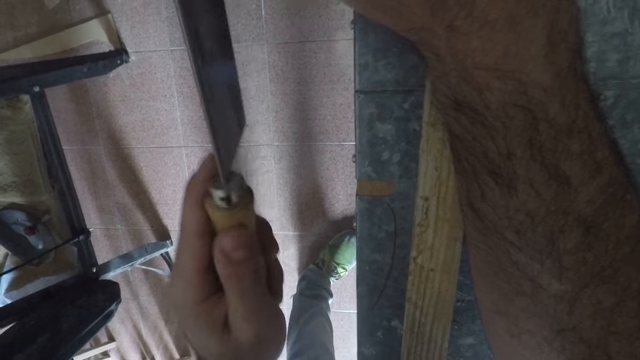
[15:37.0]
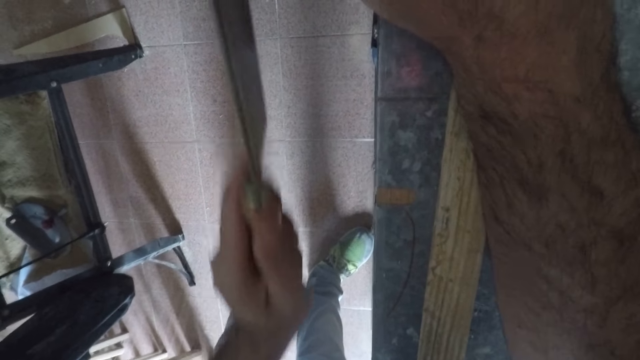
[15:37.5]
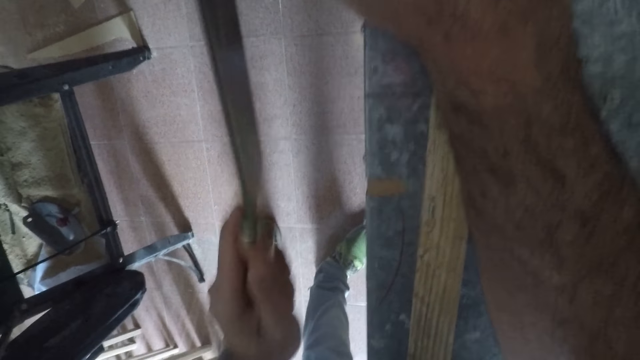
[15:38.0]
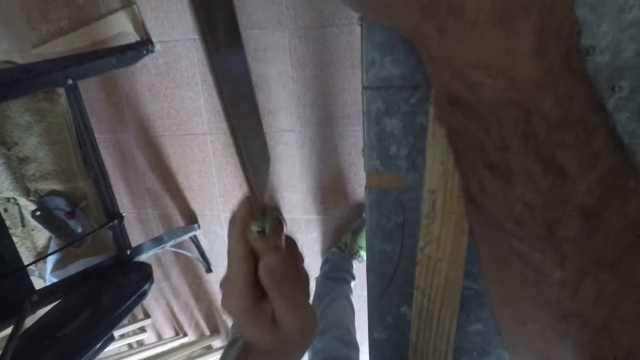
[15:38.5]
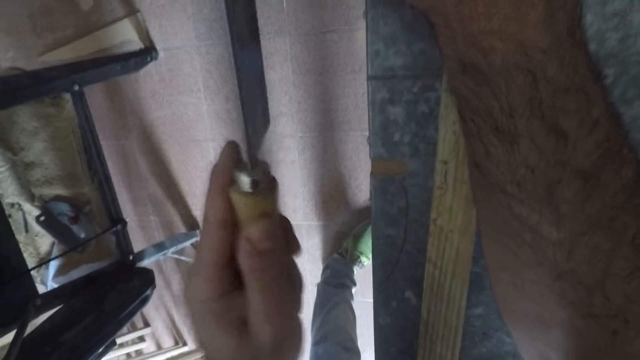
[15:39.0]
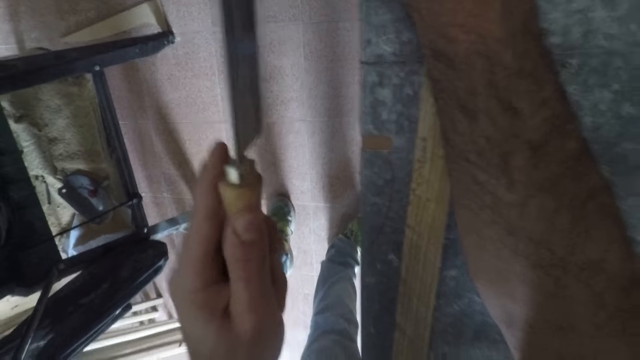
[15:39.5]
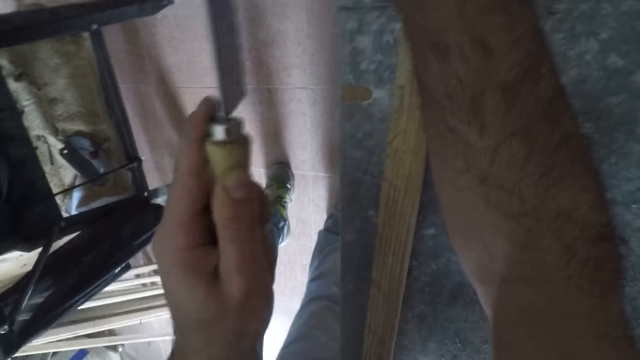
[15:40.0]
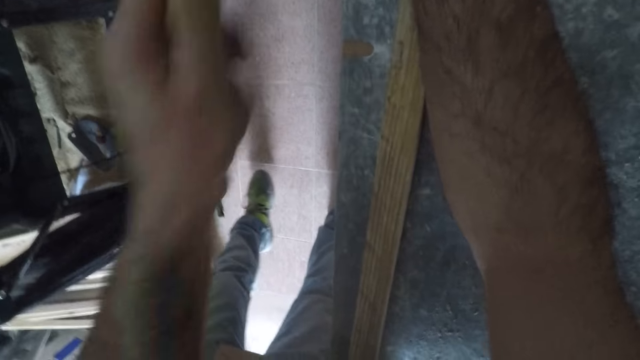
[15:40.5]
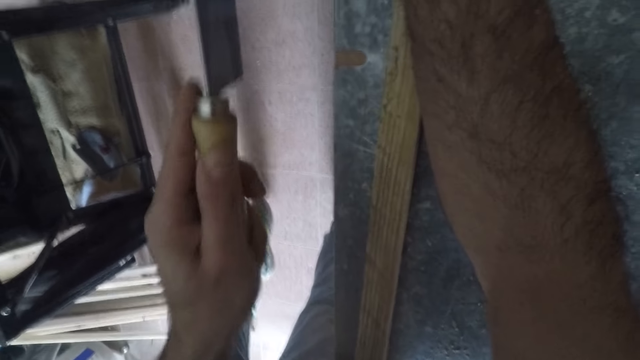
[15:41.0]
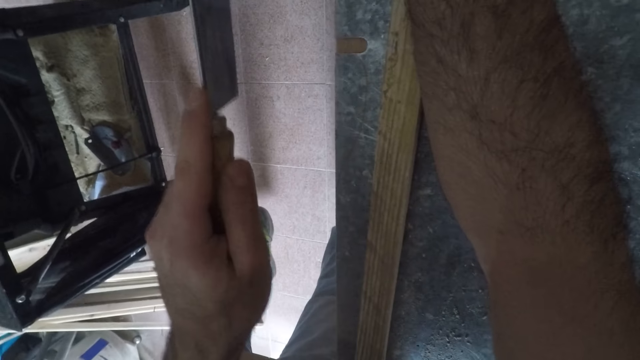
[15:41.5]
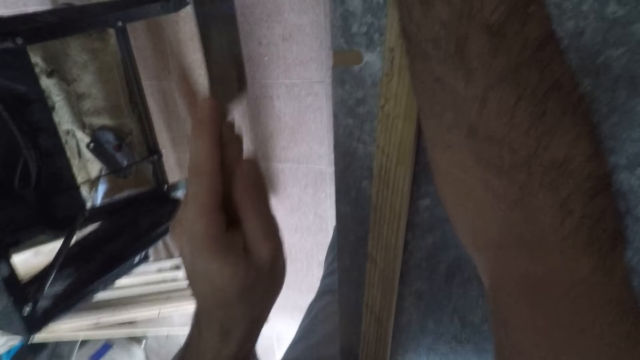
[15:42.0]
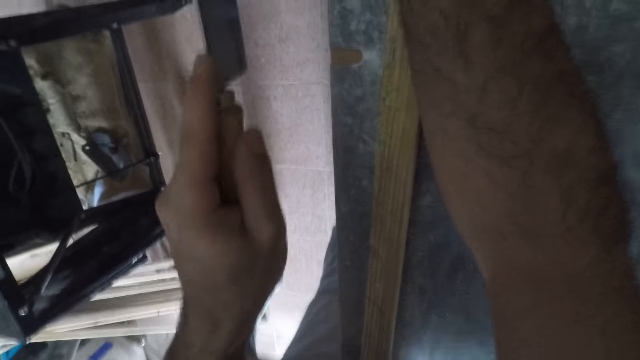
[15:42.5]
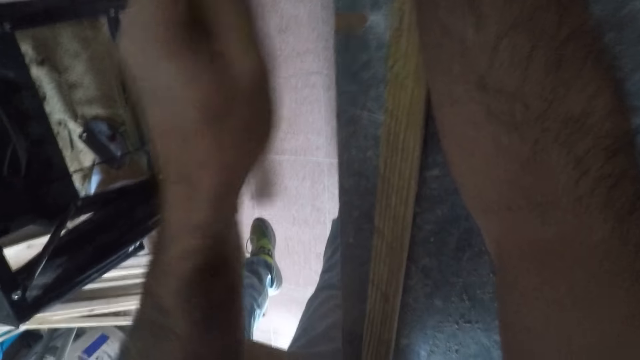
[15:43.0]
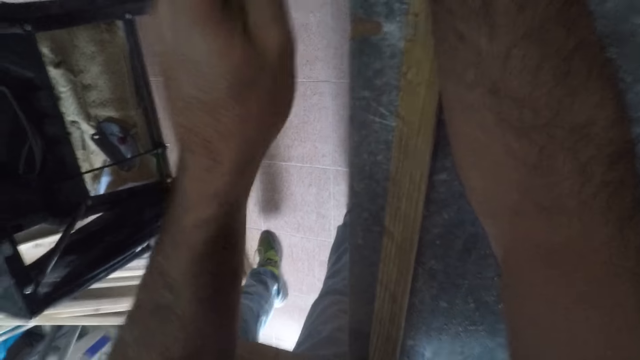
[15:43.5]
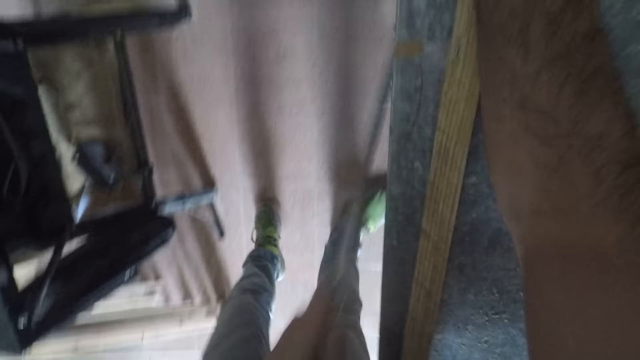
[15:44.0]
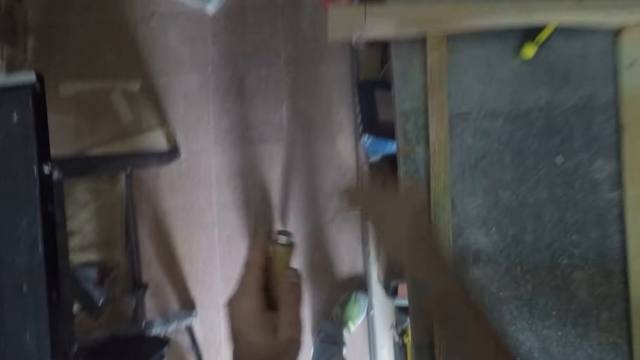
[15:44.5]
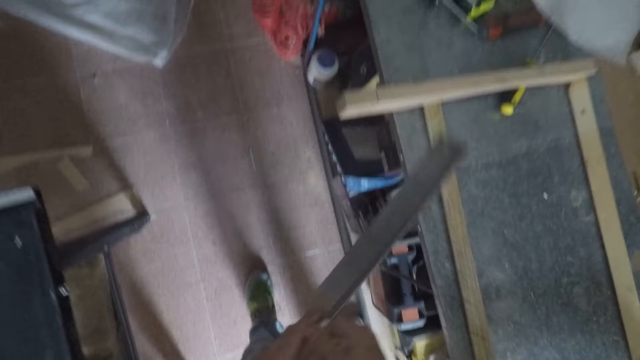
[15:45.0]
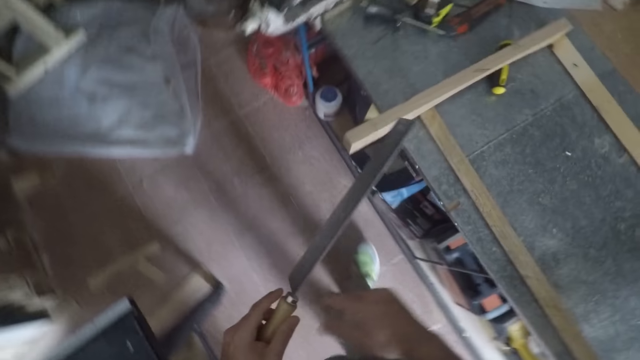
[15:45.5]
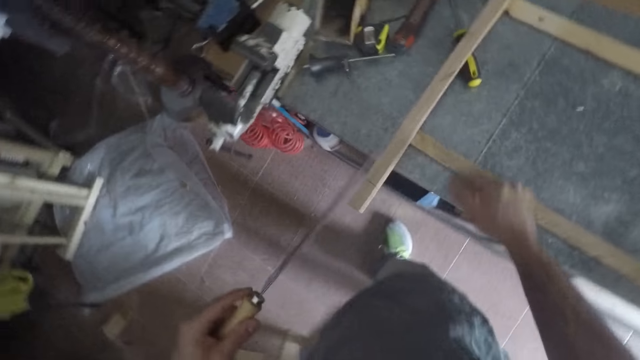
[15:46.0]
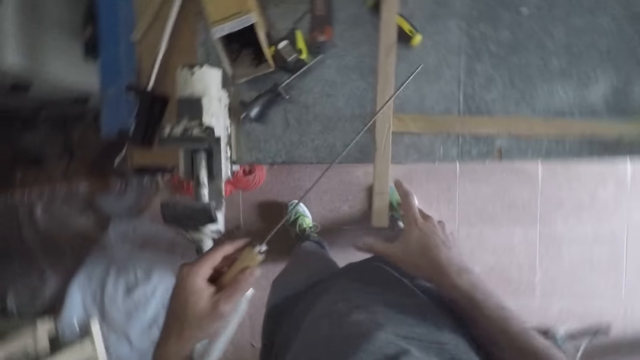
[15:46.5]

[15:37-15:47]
The camera wearer cuts the furniture with the hand saw. They remove the hand saw from the furniture. They hold the hand saw in both hands. They slightly move forward.

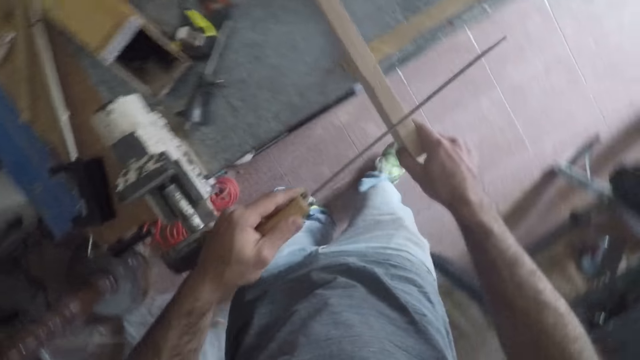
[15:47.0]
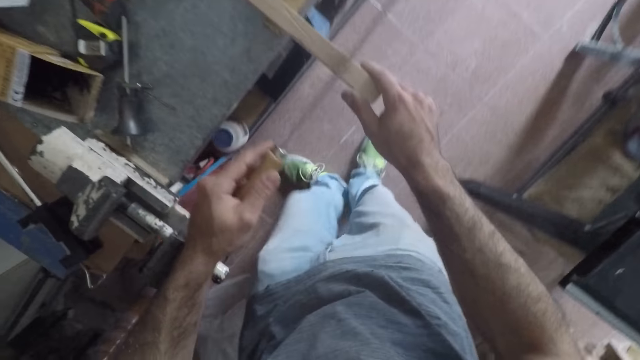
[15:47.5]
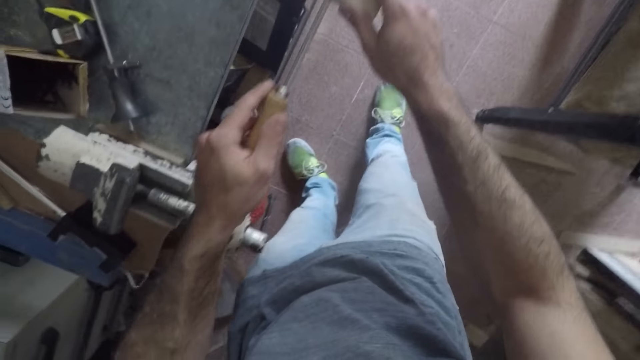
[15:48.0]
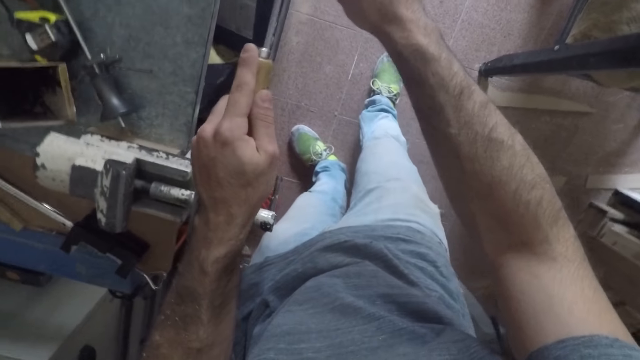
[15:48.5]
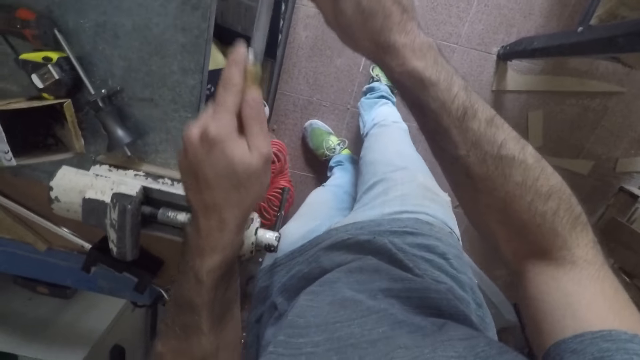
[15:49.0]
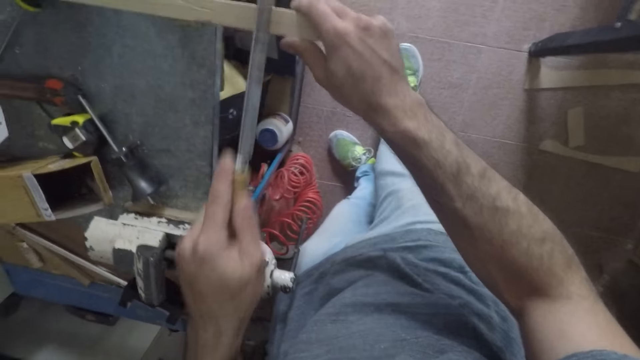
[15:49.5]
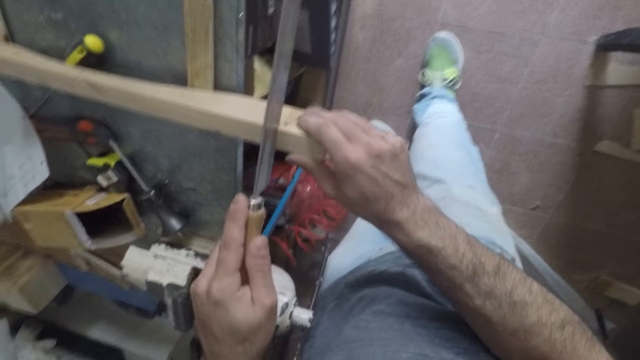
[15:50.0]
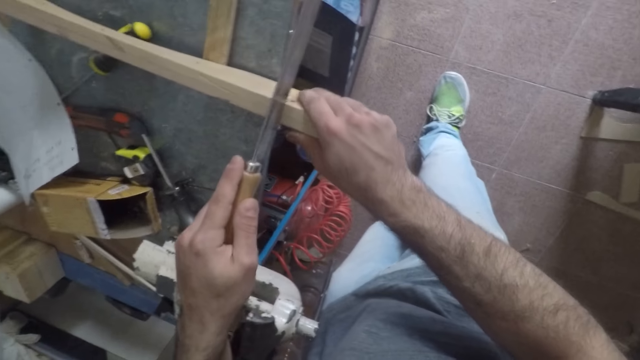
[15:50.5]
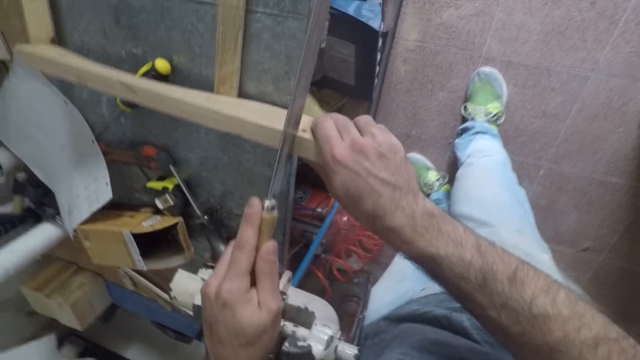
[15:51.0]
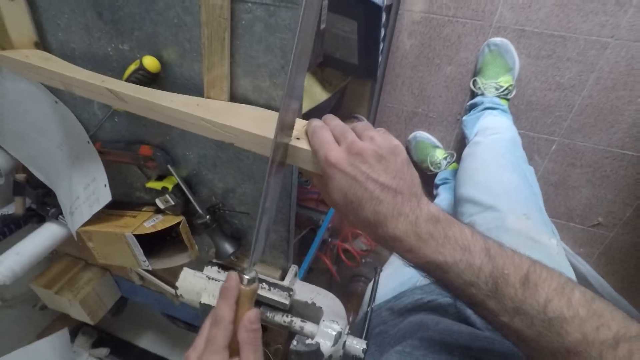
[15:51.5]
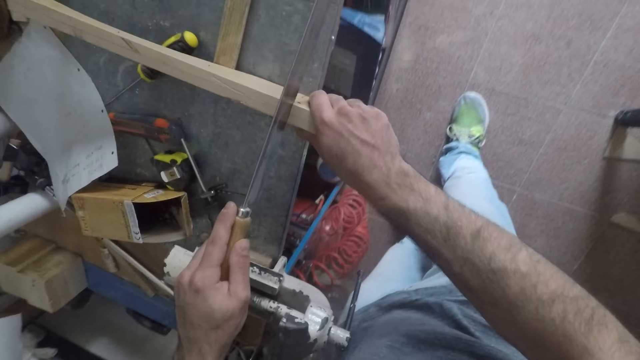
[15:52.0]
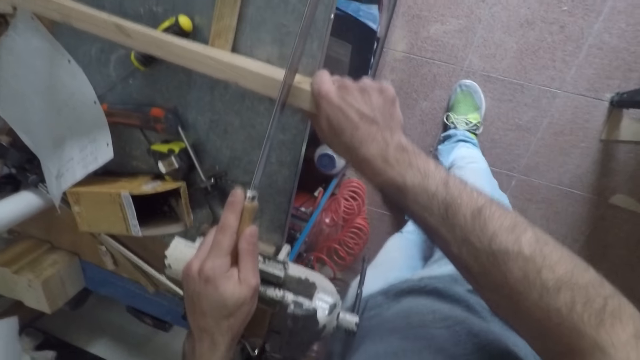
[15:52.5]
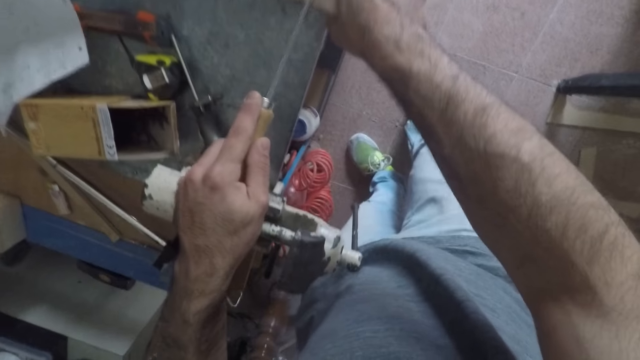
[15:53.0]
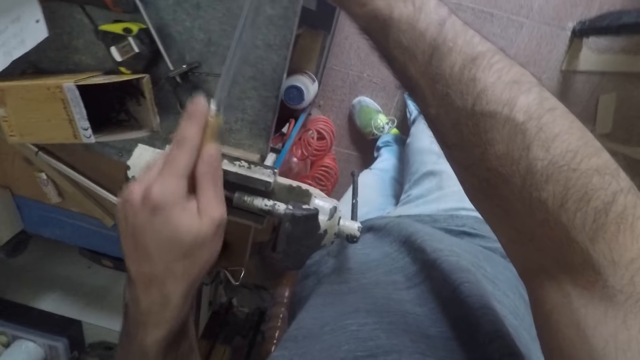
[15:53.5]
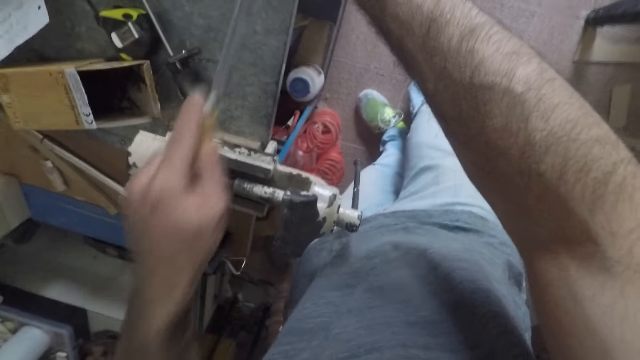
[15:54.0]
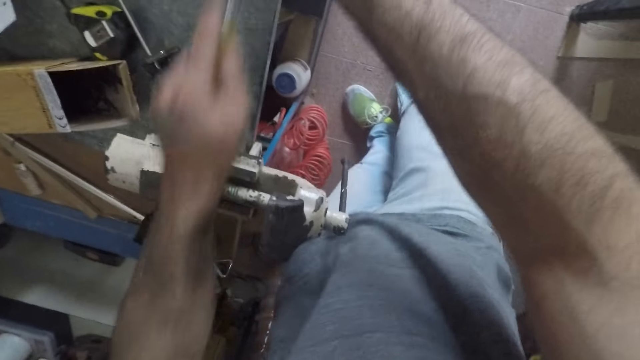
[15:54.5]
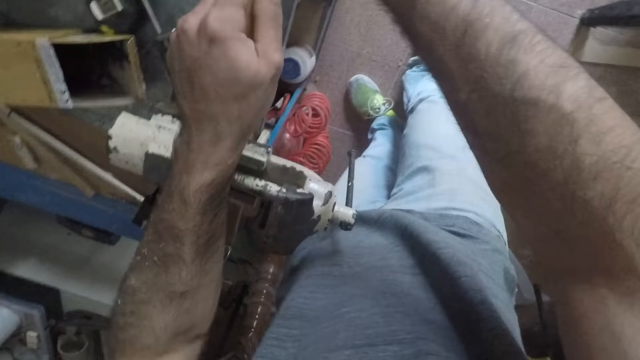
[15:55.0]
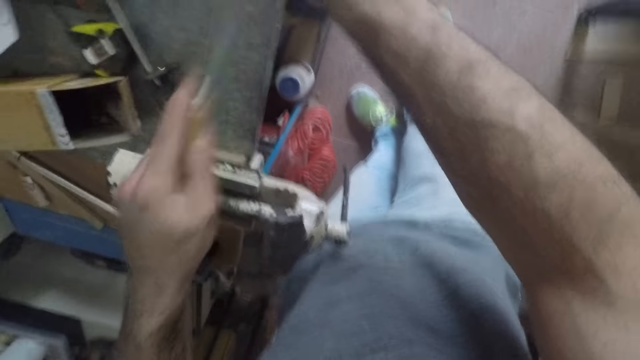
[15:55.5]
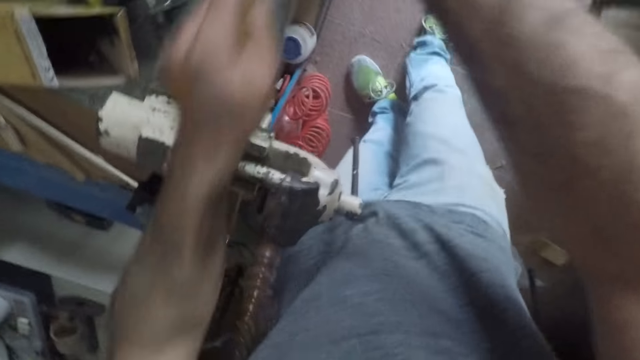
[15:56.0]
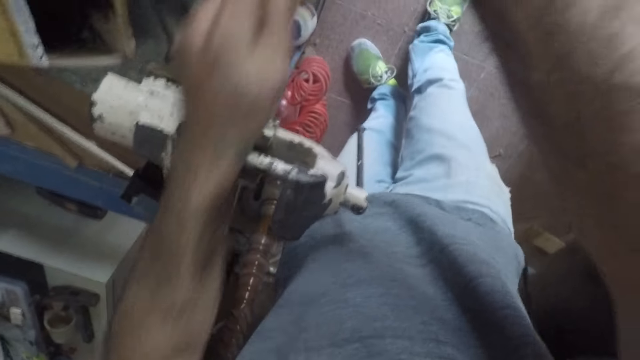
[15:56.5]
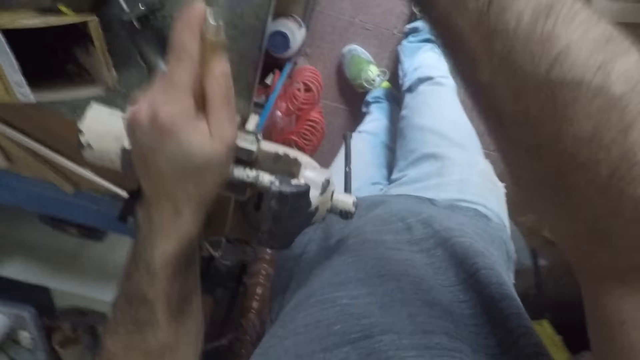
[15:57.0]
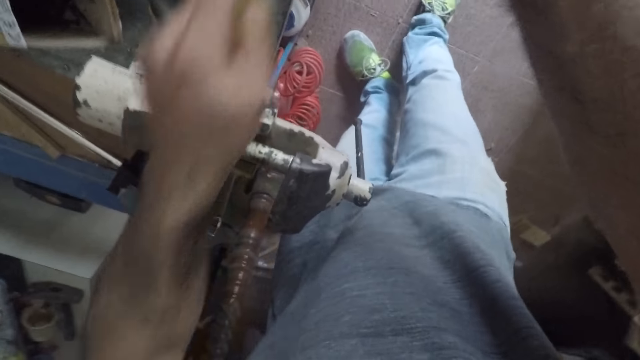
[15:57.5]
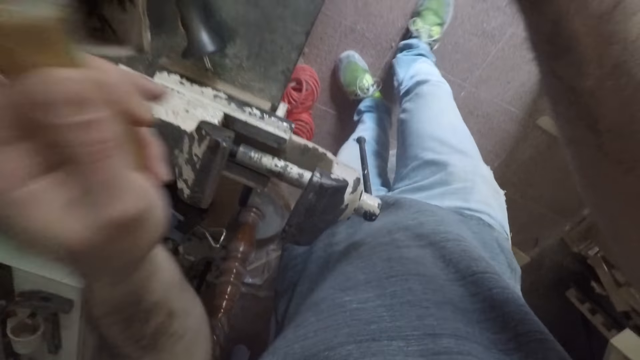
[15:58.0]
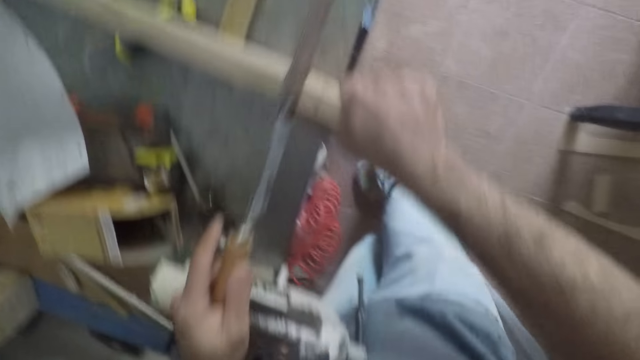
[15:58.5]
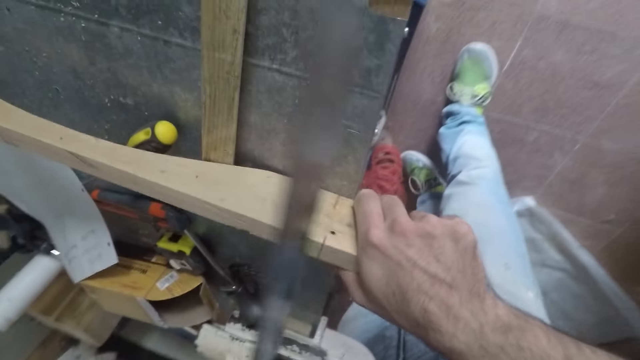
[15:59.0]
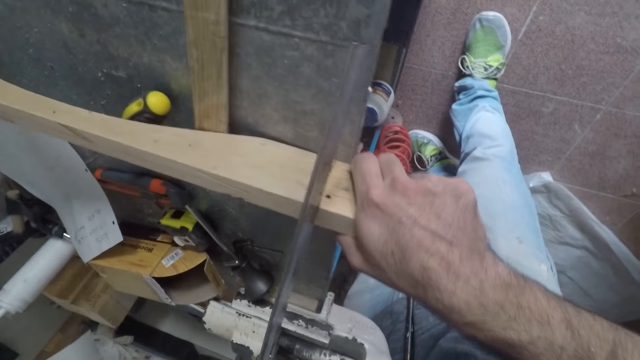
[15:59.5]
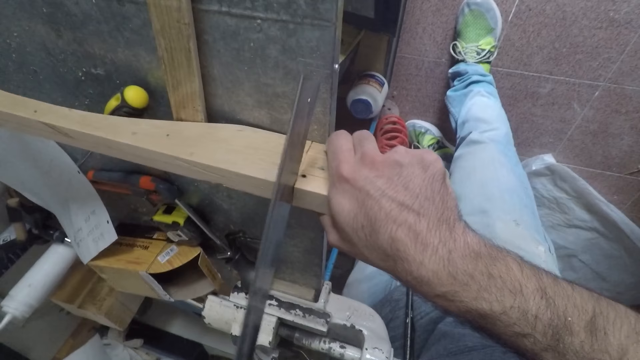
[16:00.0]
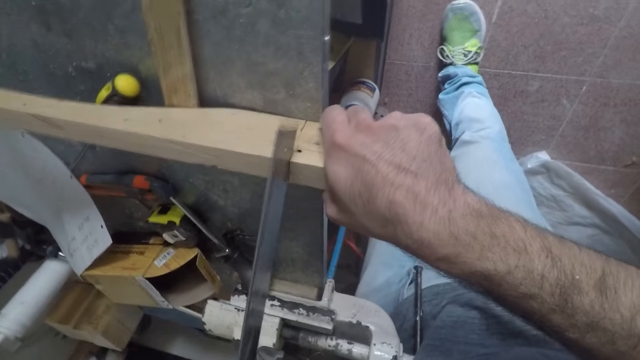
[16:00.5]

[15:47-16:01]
The camera wearer holds the edge of the lumber or furniture with his right hand. He places the hand saw in his left hand on the furniture. He cuts the furniture with the hand saw with his left hand. He adjusts the furniture with his hands. He saws with his left hand. He holds up the hand saw with his left hand. He places the hand saw in his left hand on the furniture. He cuts the furniture with the hand saw in his left hand.
